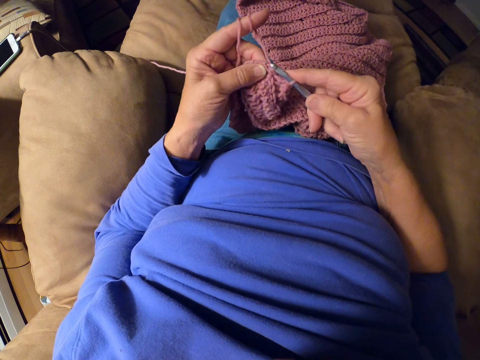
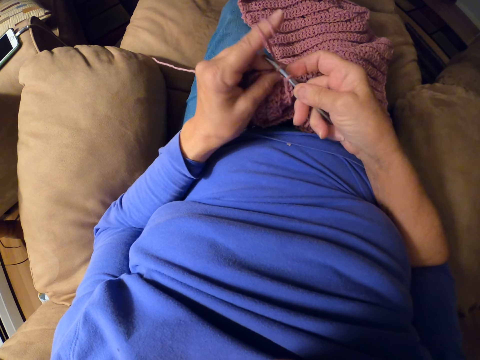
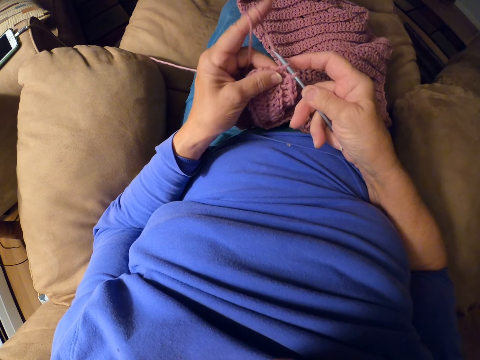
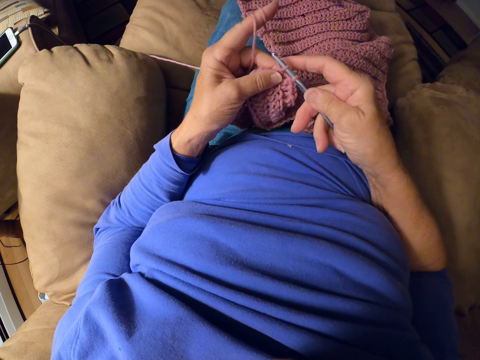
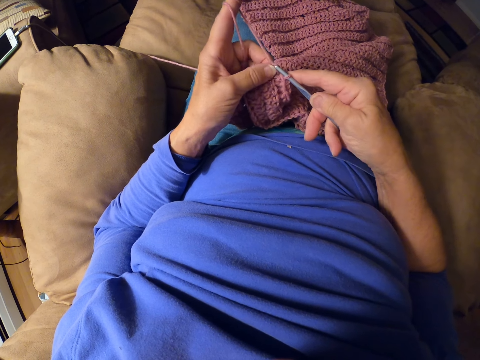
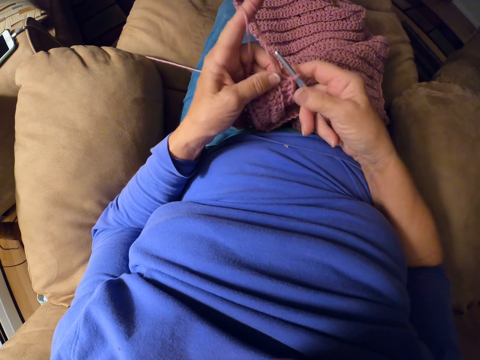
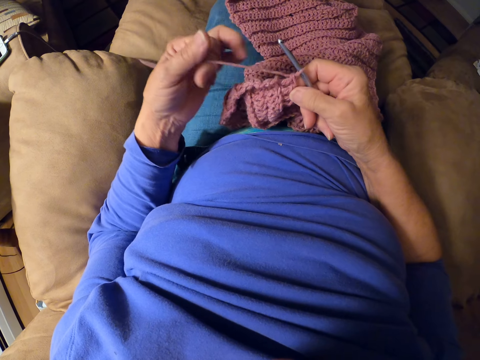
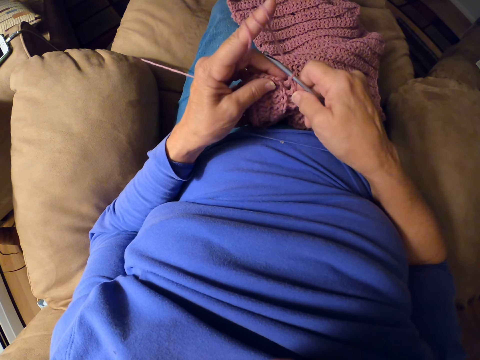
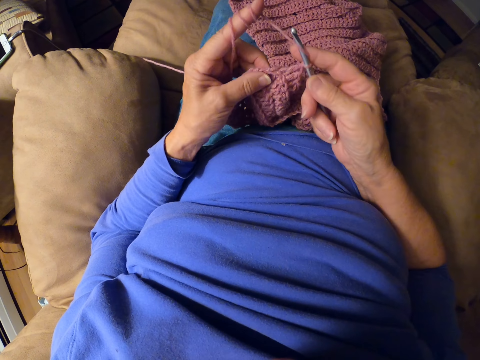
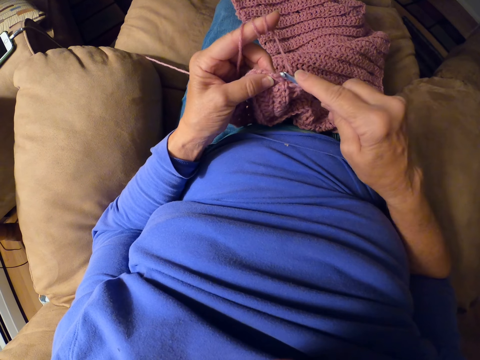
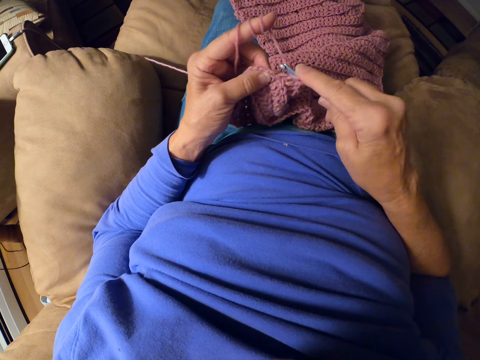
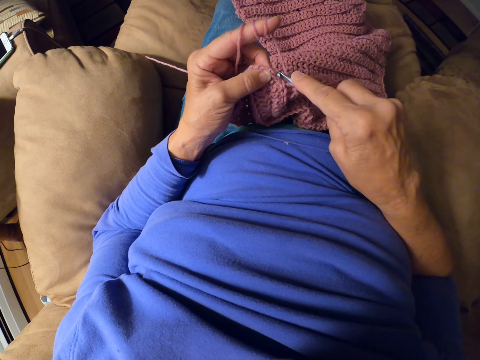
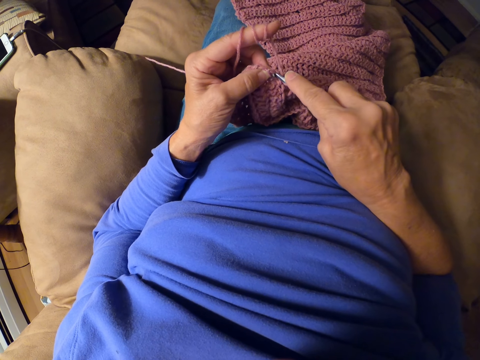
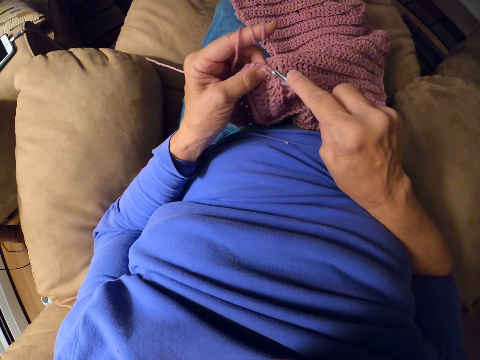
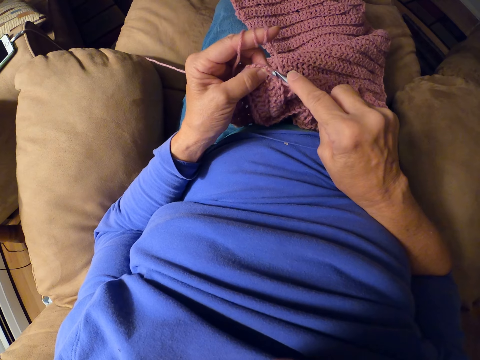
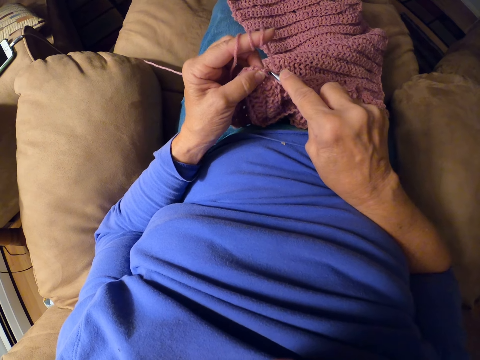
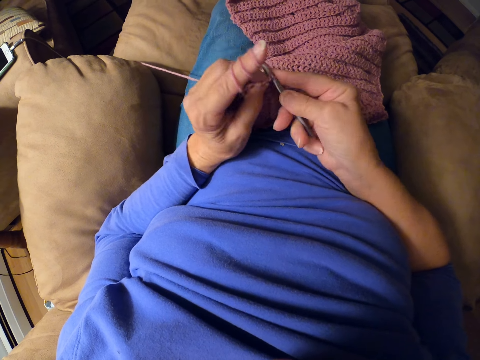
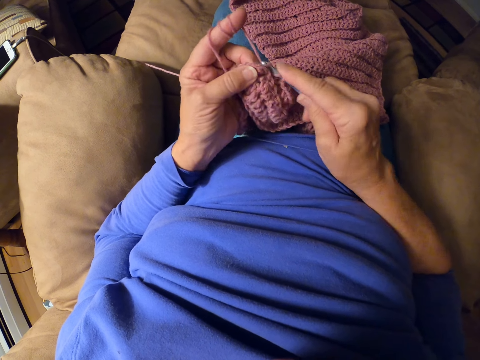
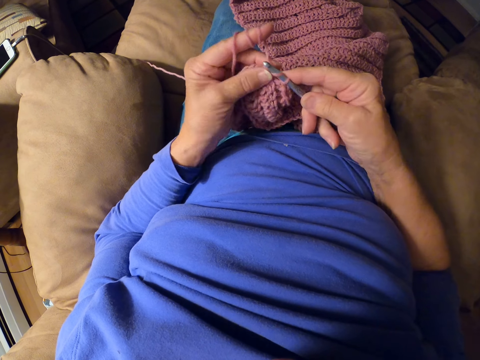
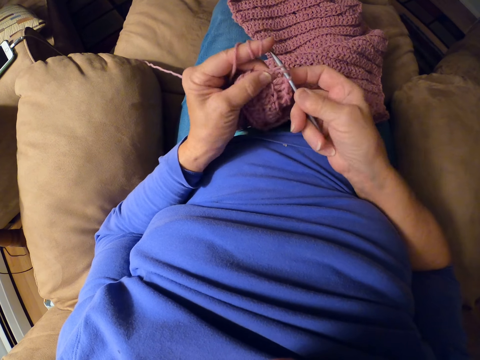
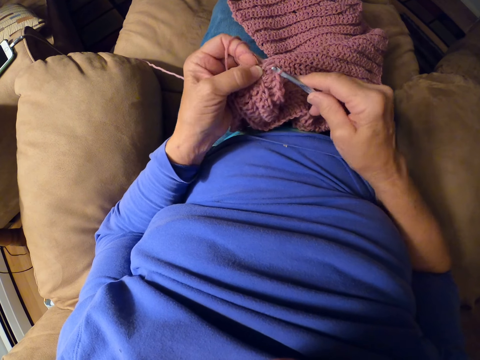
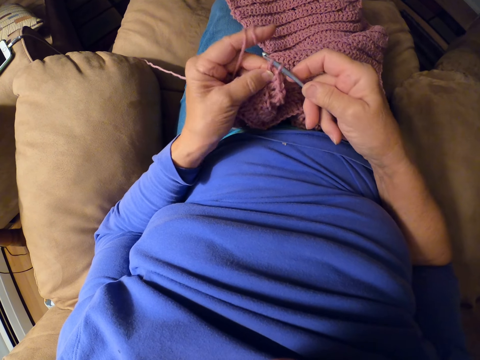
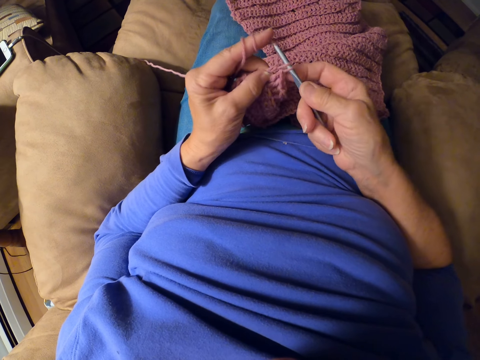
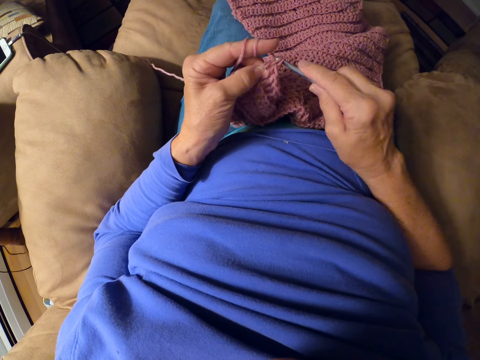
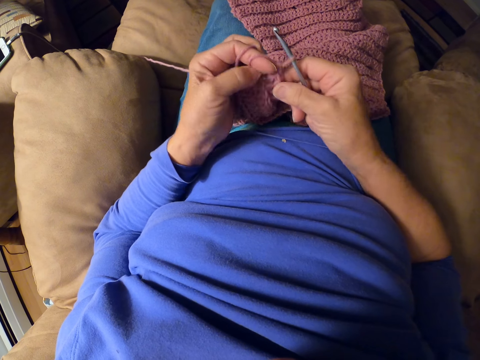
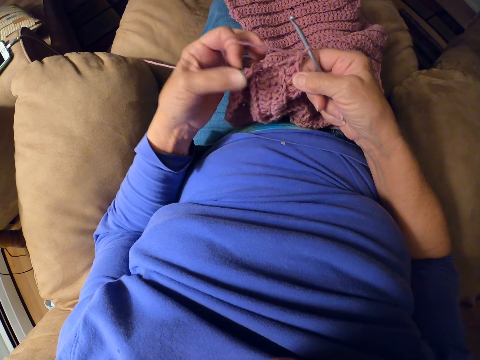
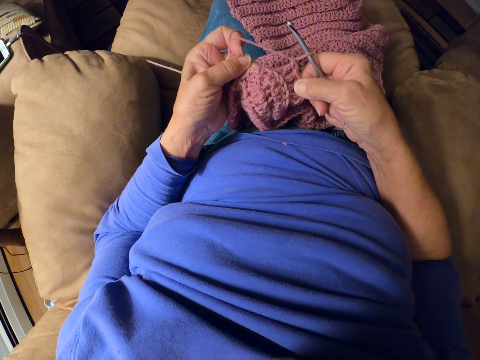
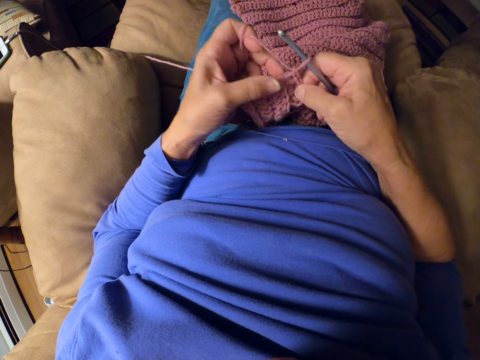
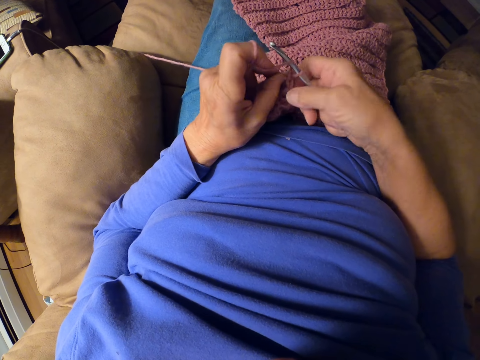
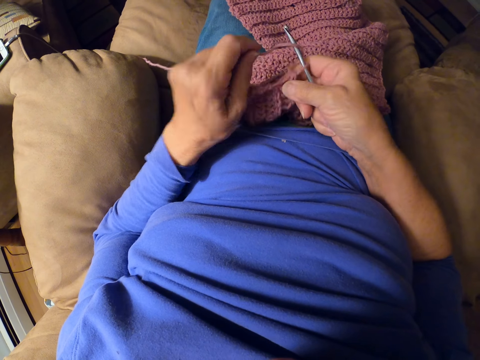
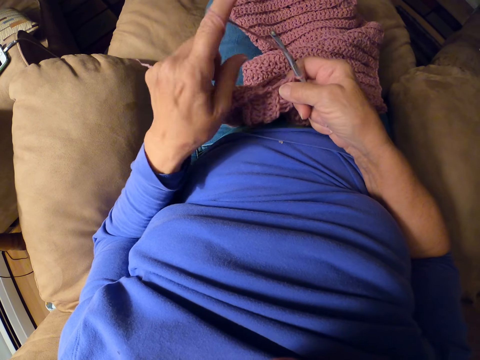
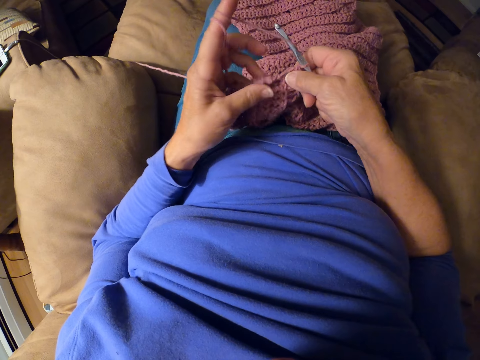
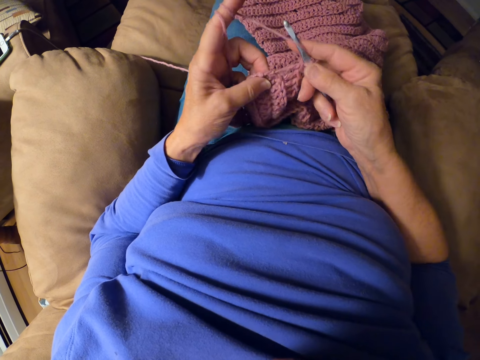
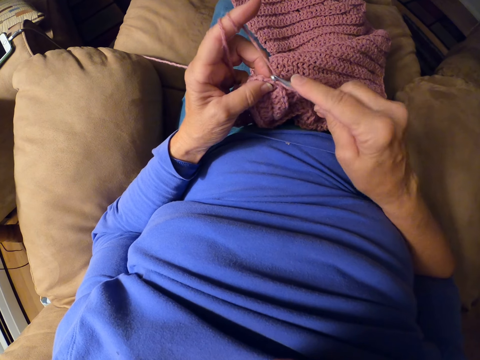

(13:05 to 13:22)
The camera wearer rolls yarn around her finger. She crochets with the crochet hook. She adjusts the fabric. She rolls the yarn around her finger.

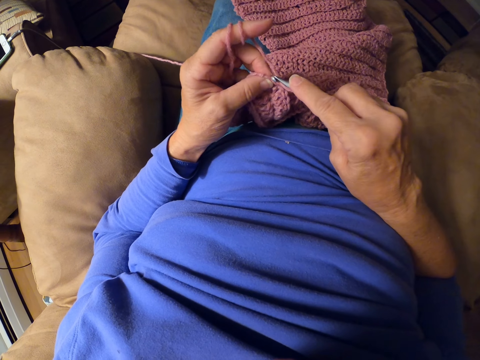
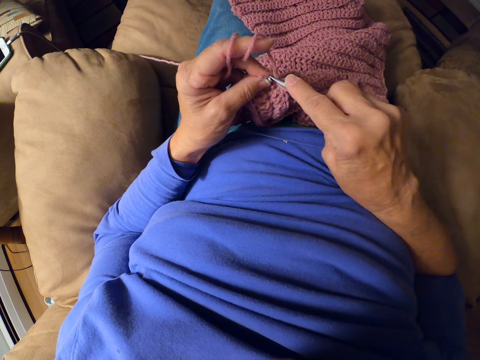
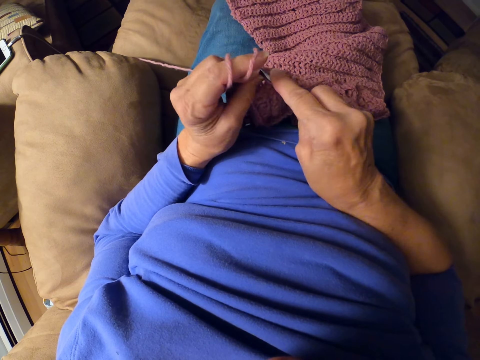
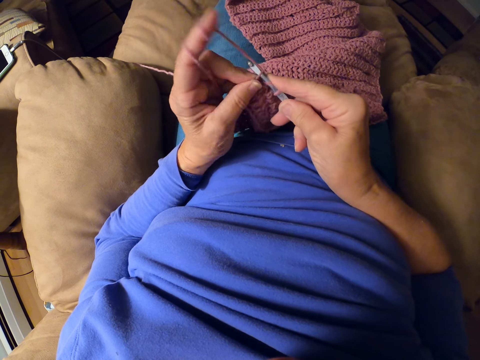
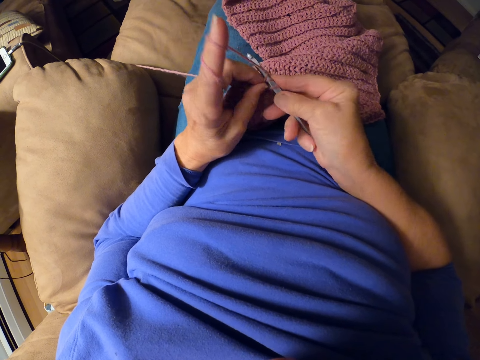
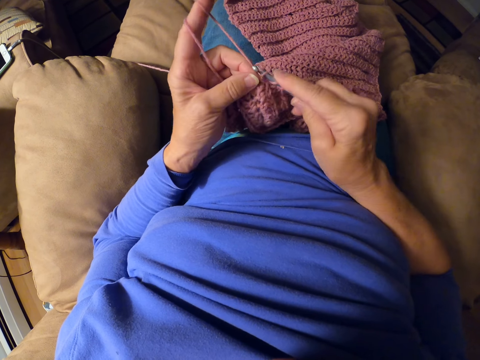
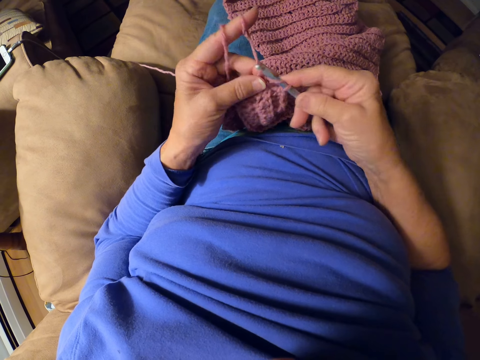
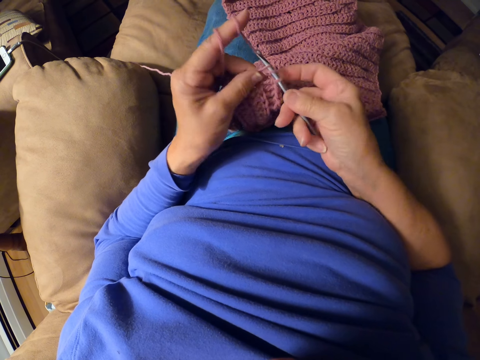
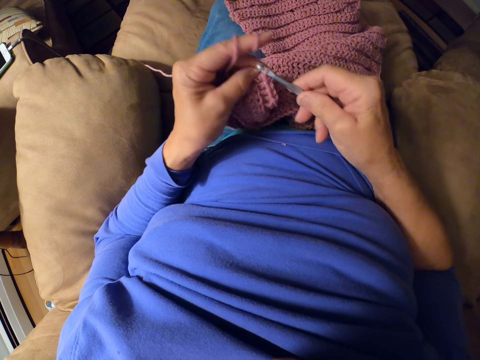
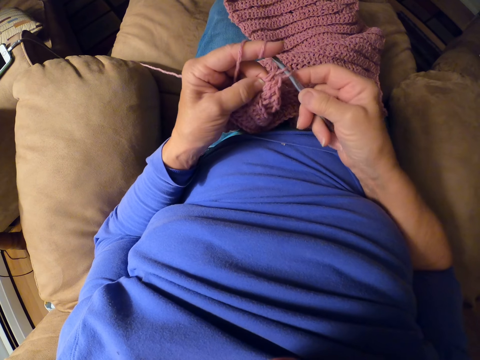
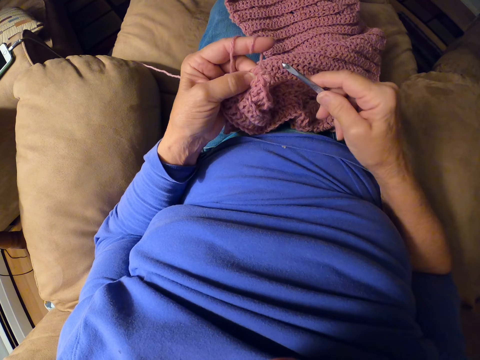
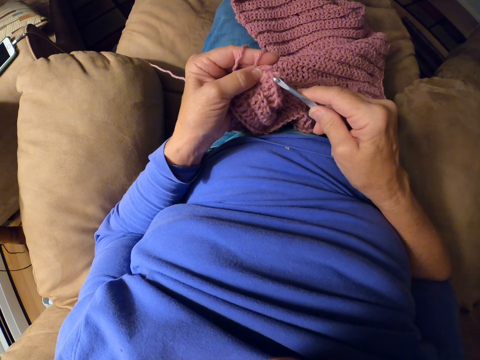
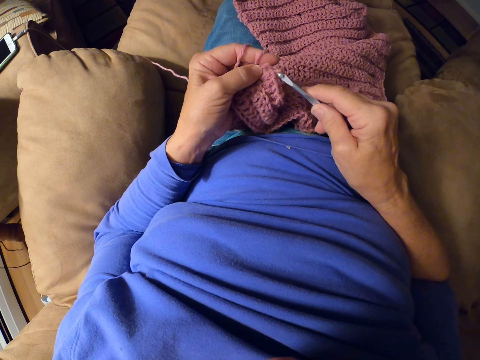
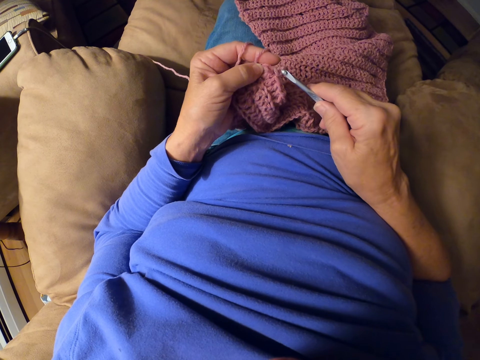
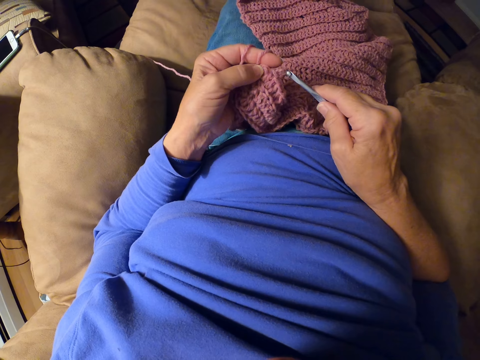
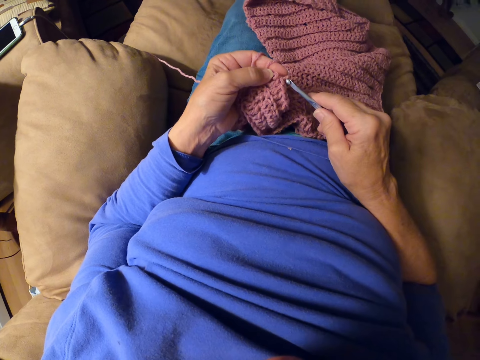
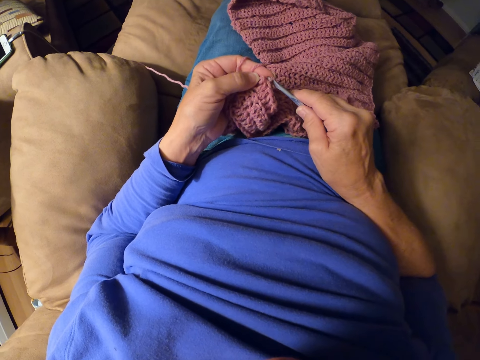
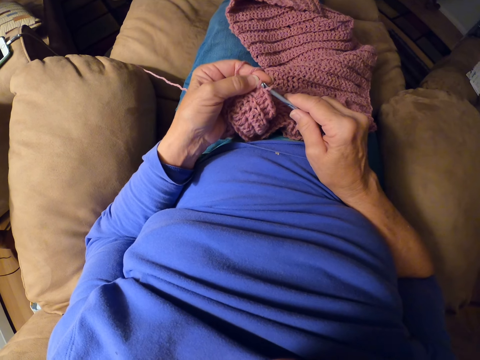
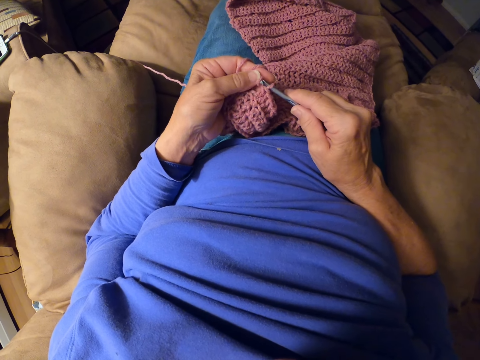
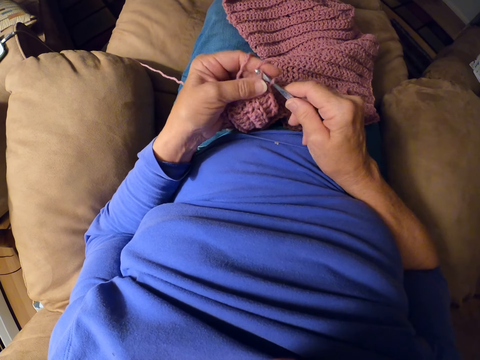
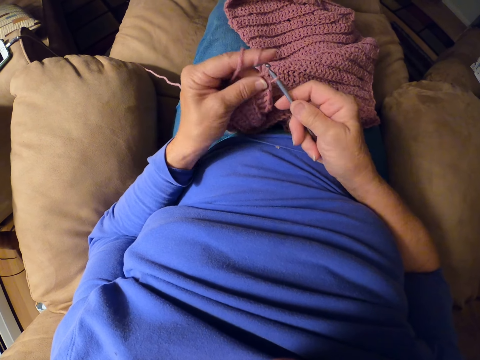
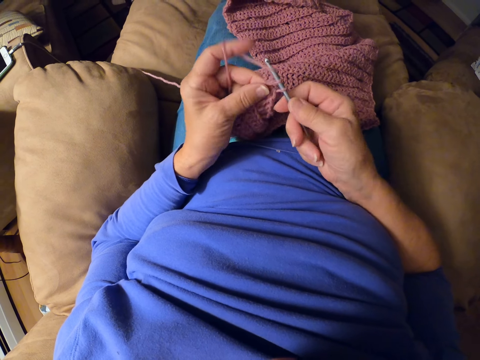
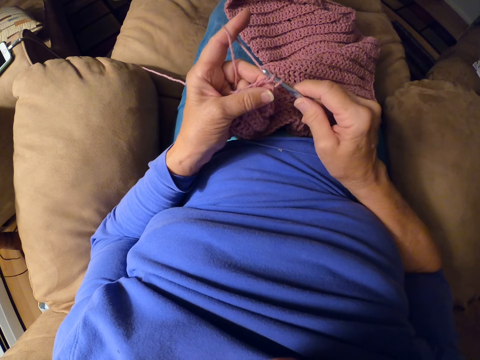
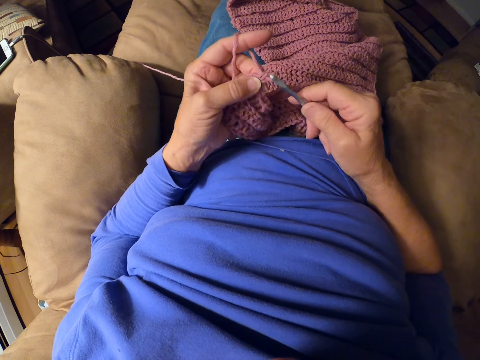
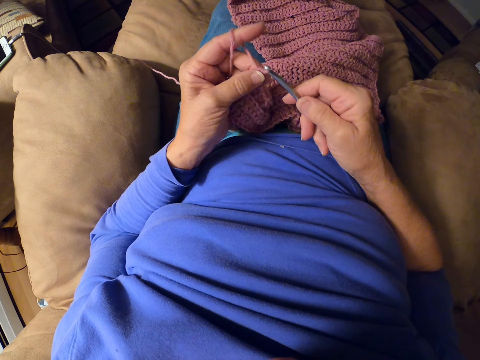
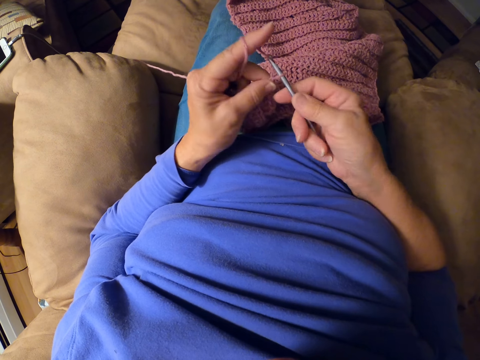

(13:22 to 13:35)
The camera wearer crochets with the crochet hook.
